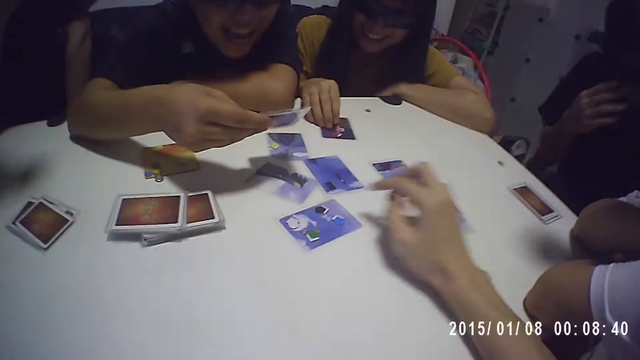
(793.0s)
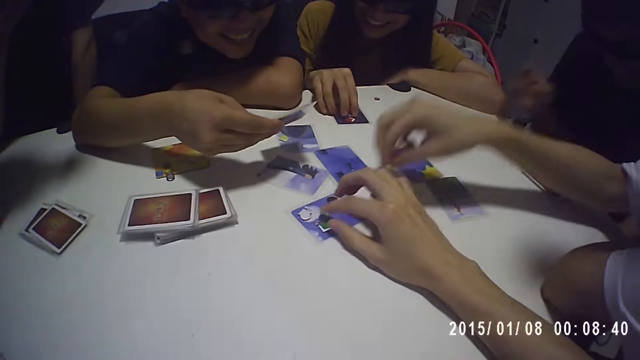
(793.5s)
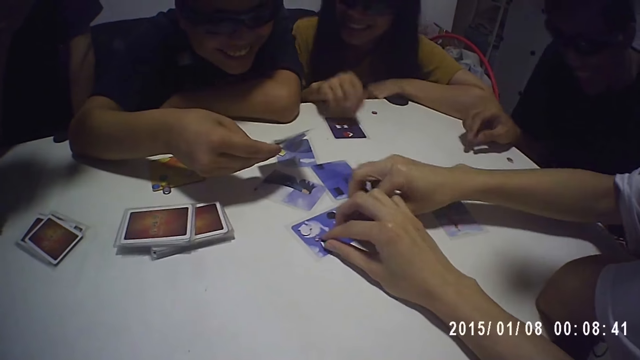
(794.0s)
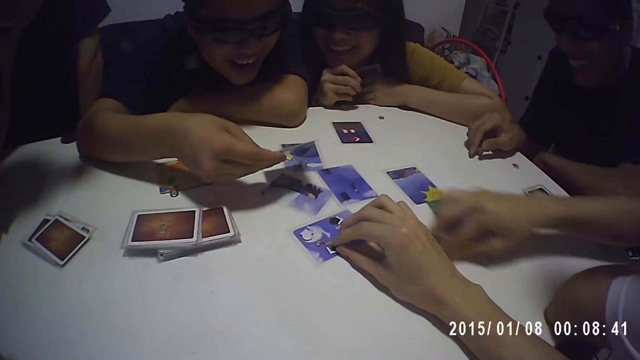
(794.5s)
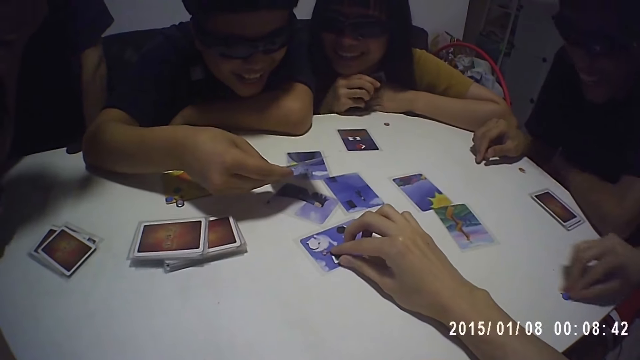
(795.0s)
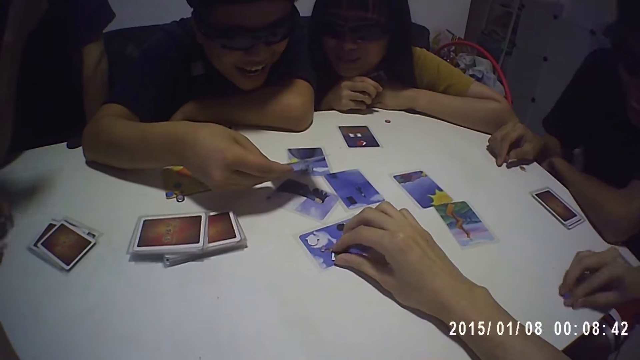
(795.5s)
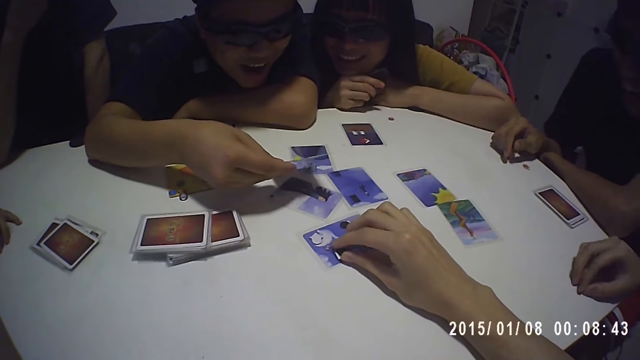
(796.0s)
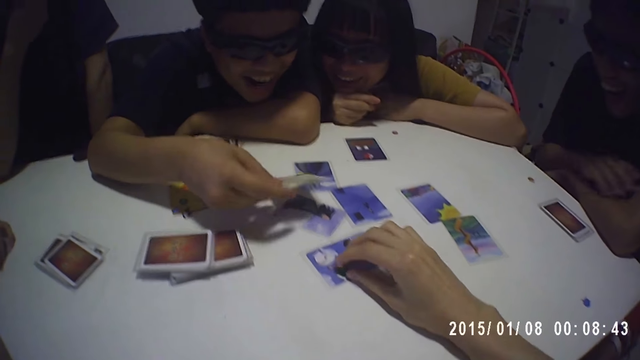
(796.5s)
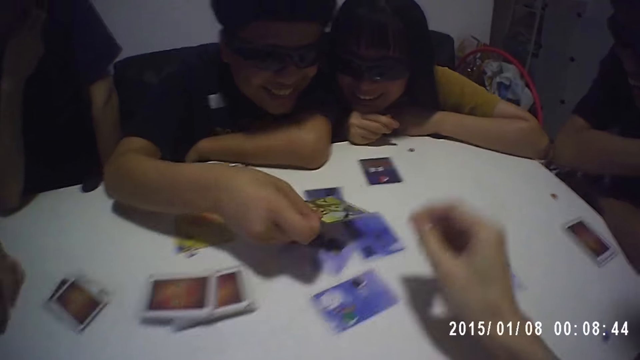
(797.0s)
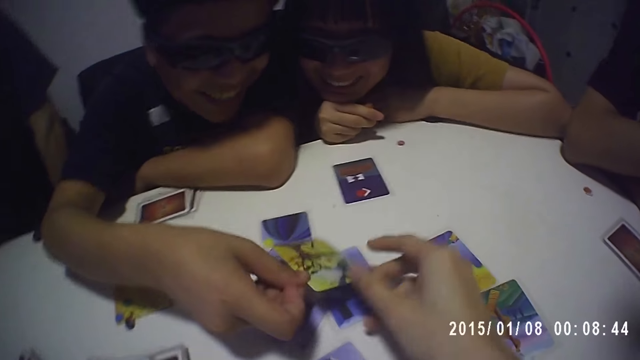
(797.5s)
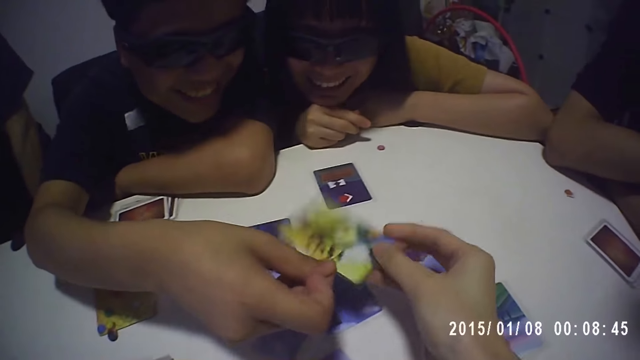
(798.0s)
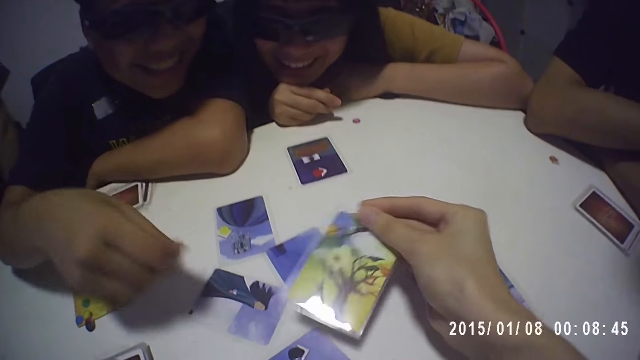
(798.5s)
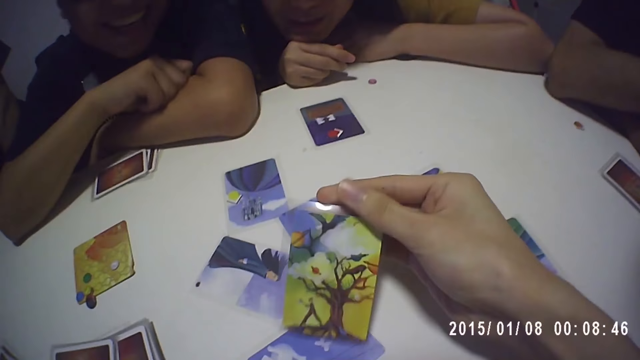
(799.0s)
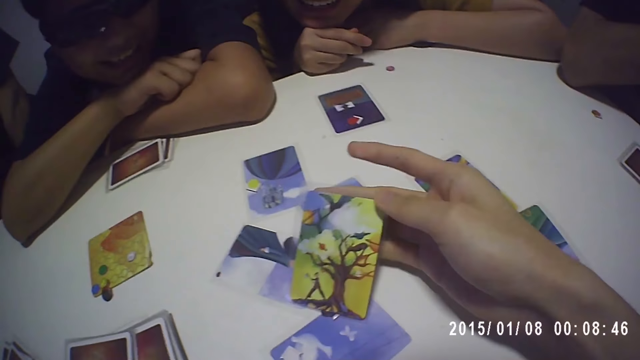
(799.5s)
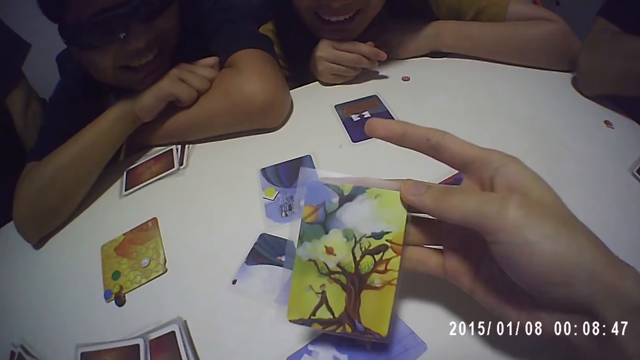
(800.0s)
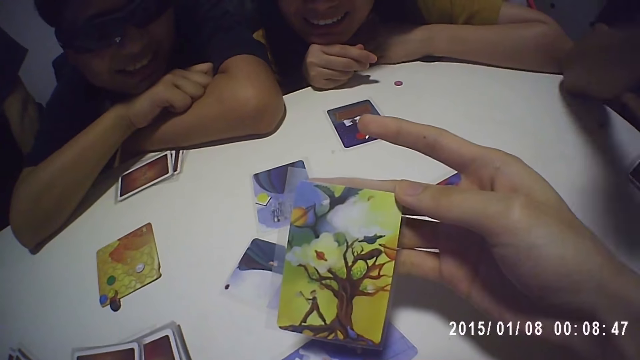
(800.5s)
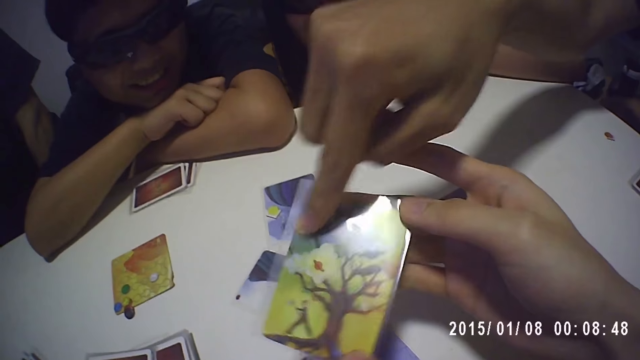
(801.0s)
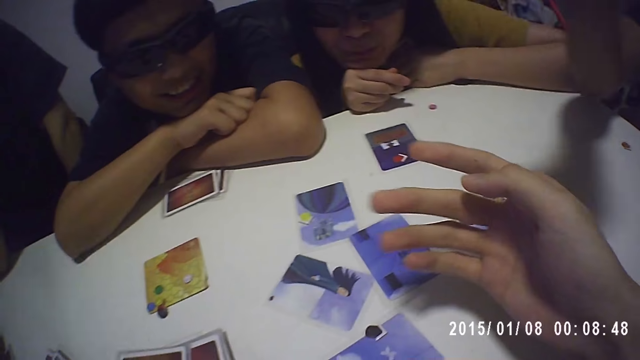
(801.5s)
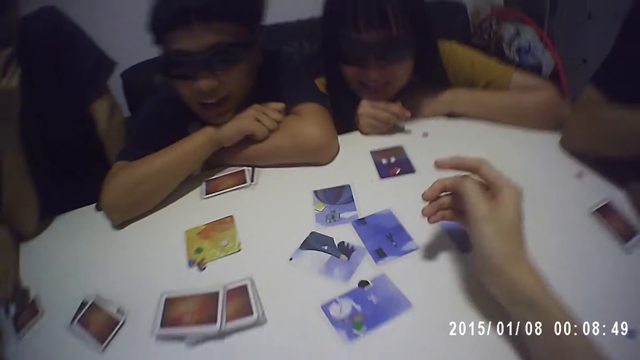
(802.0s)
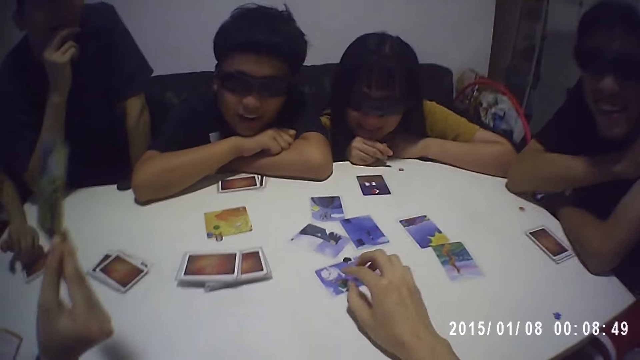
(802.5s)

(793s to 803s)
A woman picks a chip from the card on the table with her right hand. A man drags the blue chip on the table with his right hand. The camera wearer holds a card. He collects the card from another man with his right hand. He holds the card. Another woman collects the card from the camera wearer with her right hand.

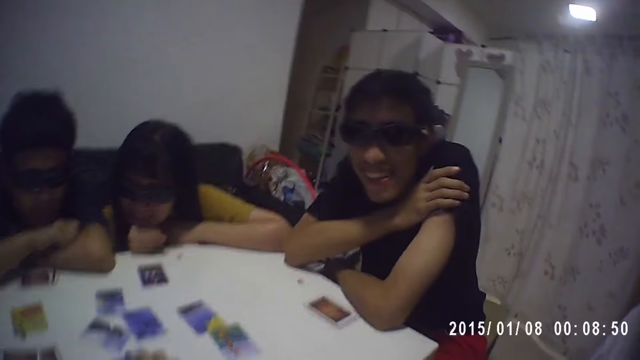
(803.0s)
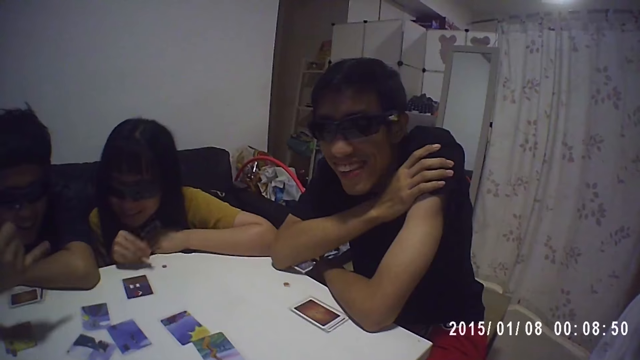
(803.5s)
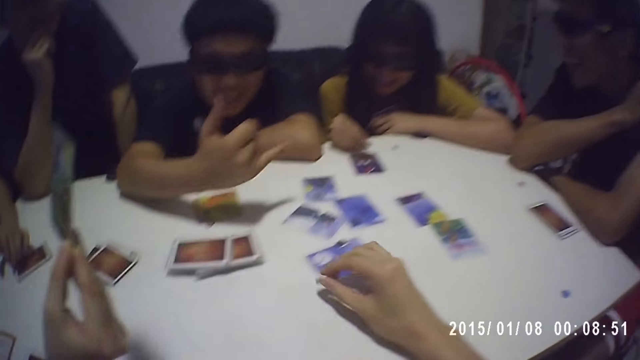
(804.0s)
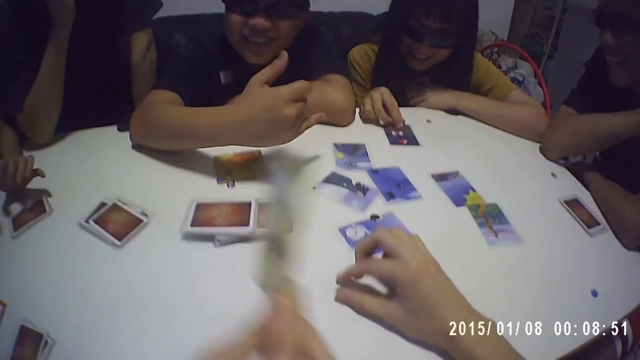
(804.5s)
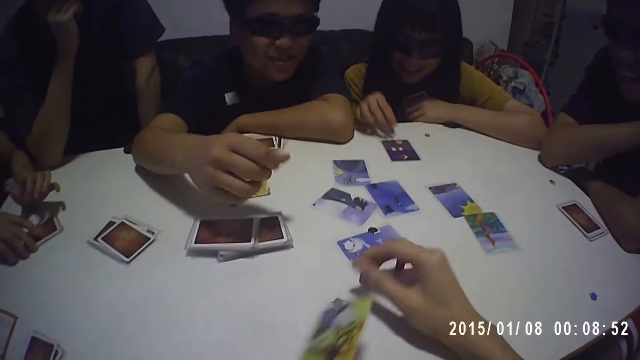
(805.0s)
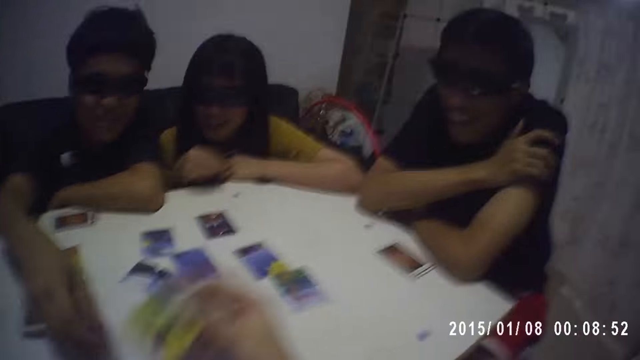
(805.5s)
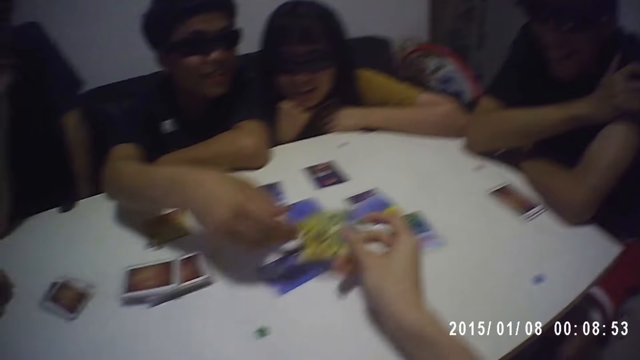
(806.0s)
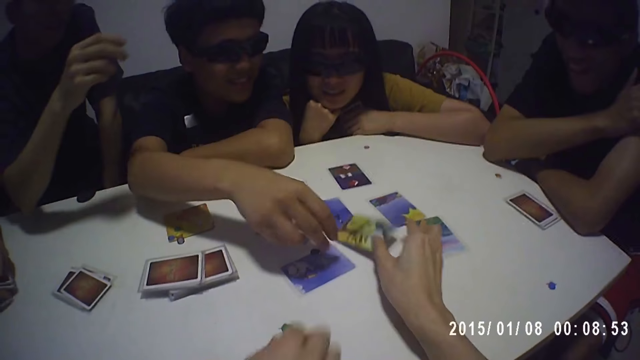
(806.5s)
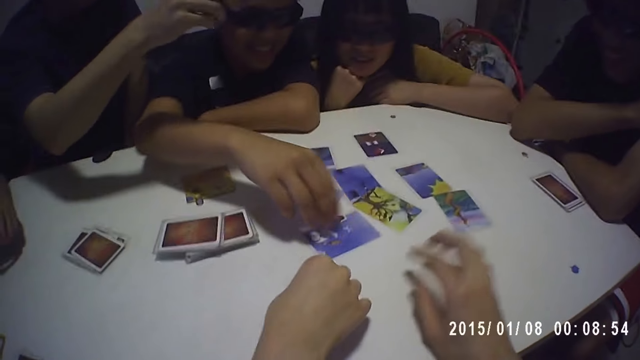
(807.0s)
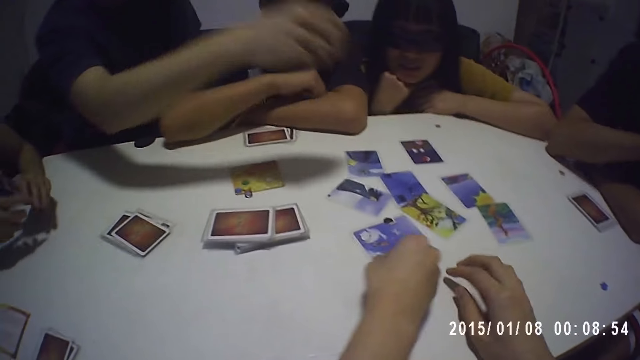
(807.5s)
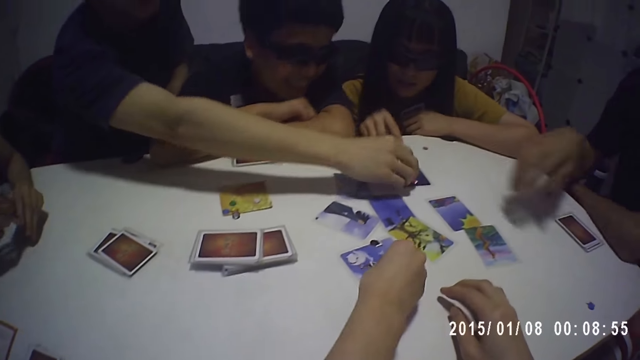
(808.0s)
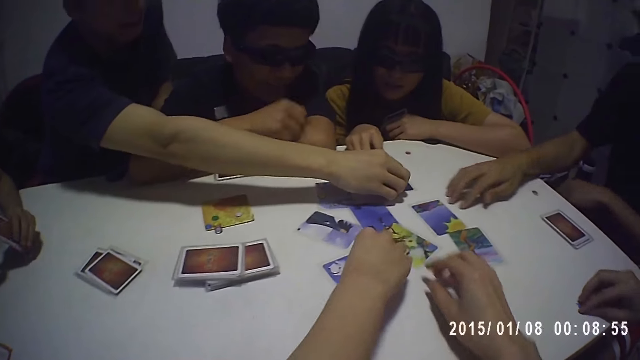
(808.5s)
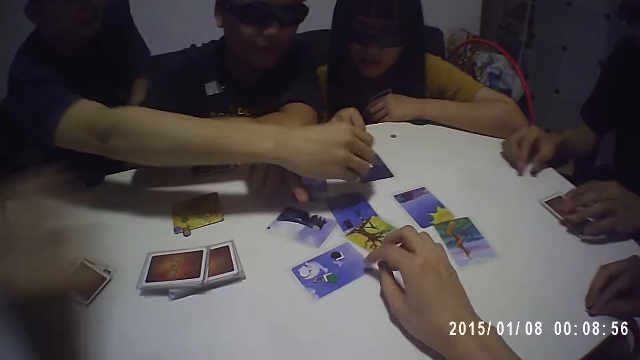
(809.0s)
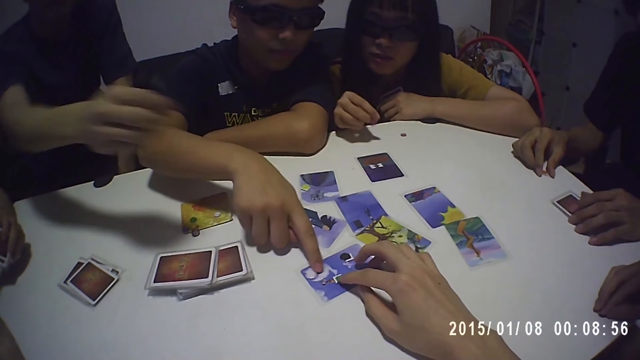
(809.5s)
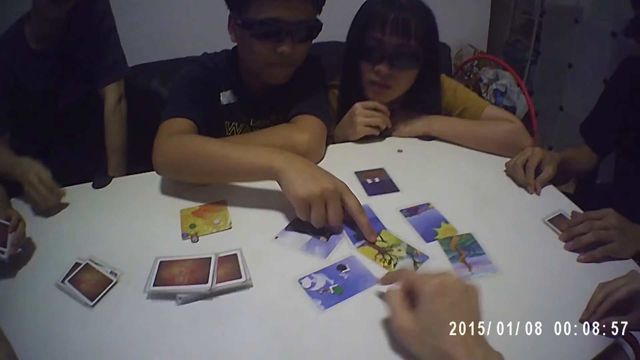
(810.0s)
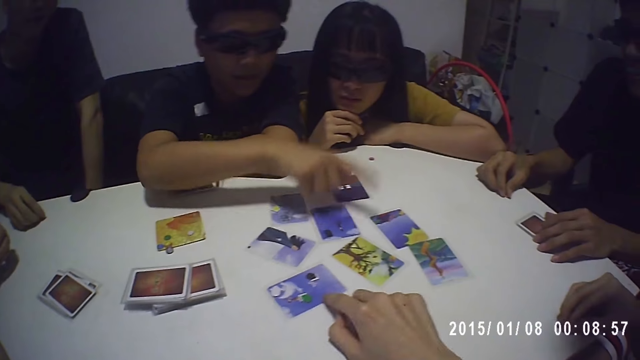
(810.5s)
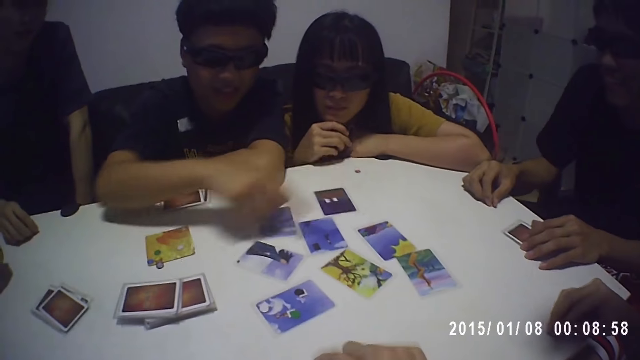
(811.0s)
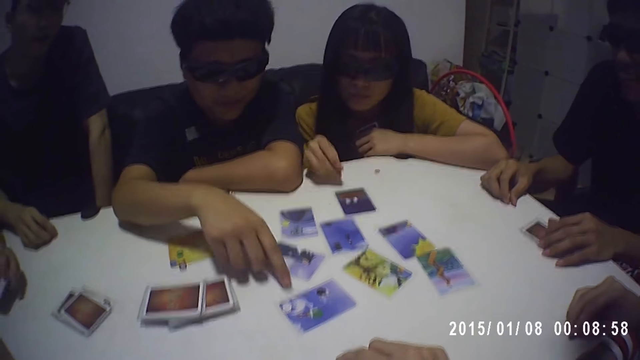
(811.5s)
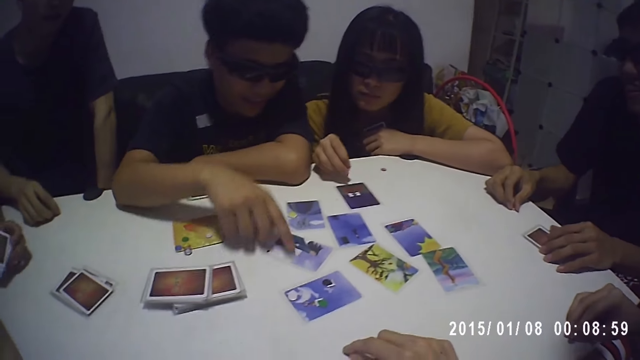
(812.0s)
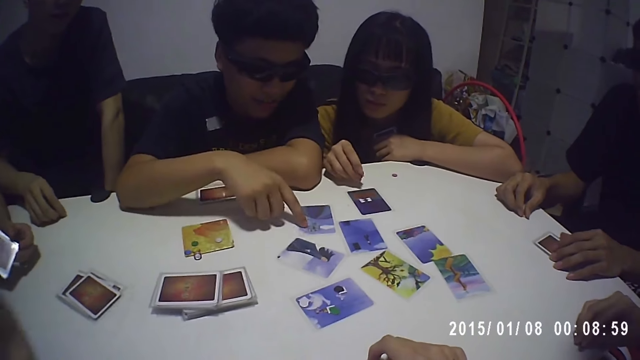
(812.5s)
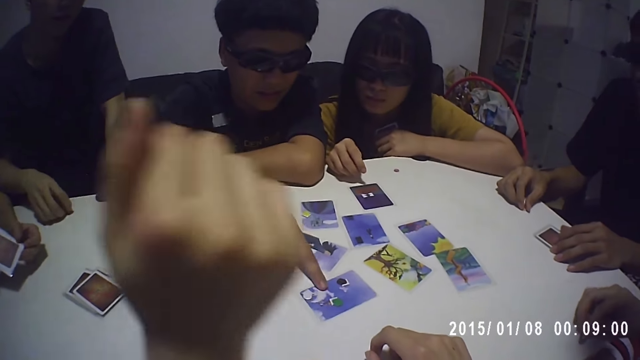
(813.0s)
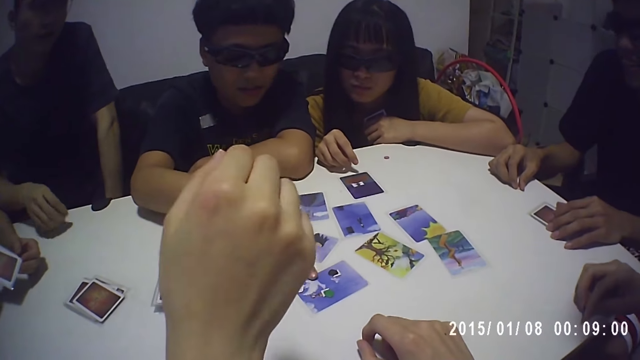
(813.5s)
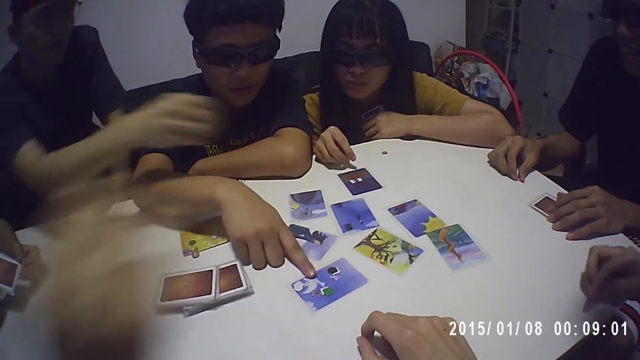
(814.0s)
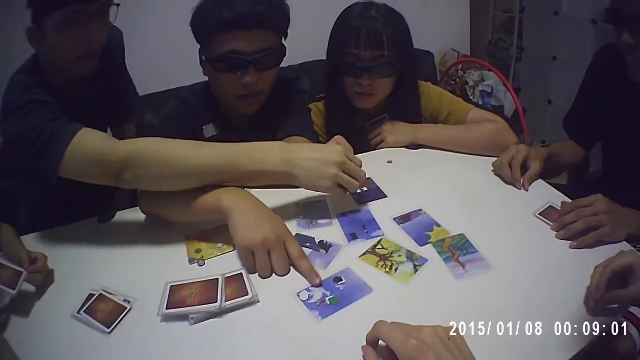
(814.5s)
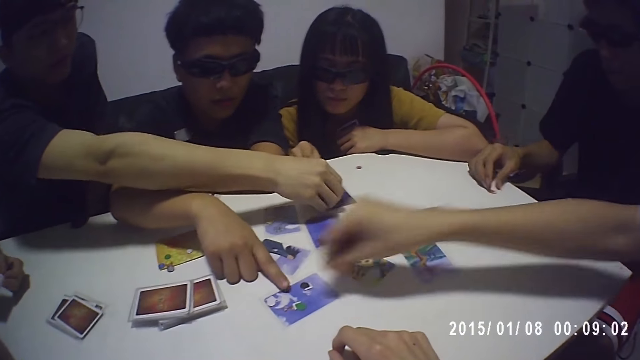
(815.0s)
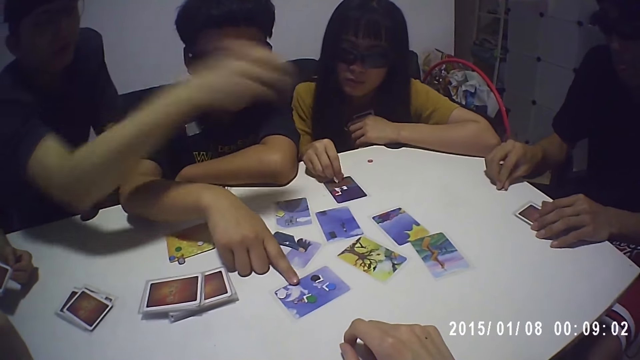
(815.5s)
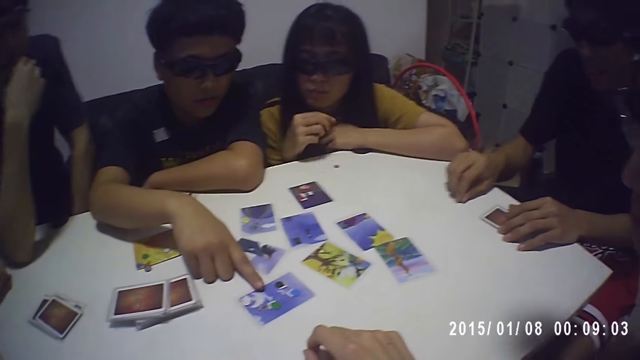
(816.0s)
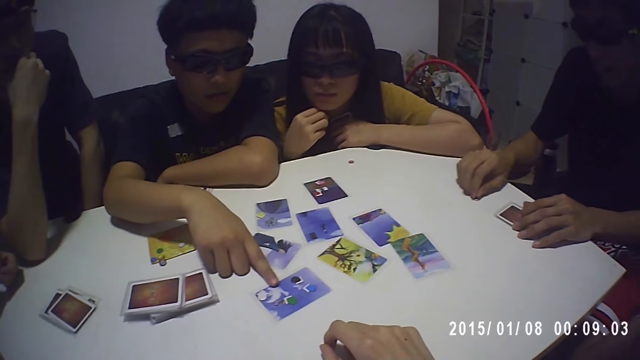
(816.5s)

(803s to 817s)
The camera wearer moves the green chip from the table with his right hand. He looks around. A woman drops the chip on the card on the table with her right hand. The woman pushes the card on the table with her right hand. The camera wearer holds a card. He collects the card from another woman with his right hand. He drops the card on the table with his right hand. A man picks the chip from the table with his right hand. The first woman picks the chip from the card on the table with her right hand. Another man touches some cards on the table with his right hand. The camera wearer touches the cards. He looks around. A third man picks the blue chip from the table with his right hand. The first man drops a chip on the table with his right hand. The third man drops the blue chip on the table with his right hand. The first woman drops the chip on the card on the table with her right hand.
